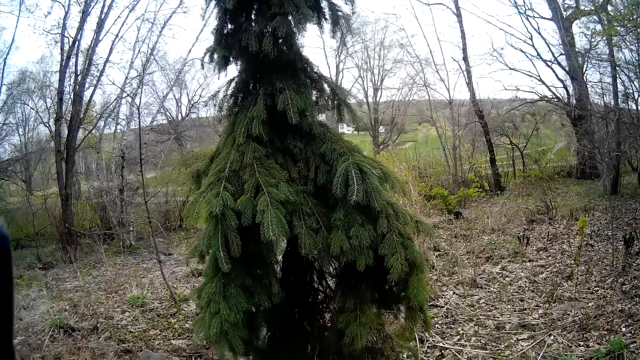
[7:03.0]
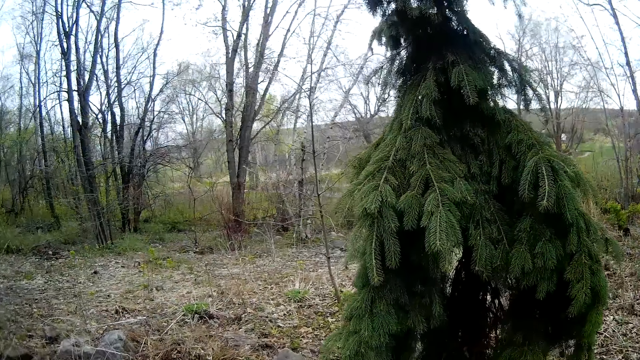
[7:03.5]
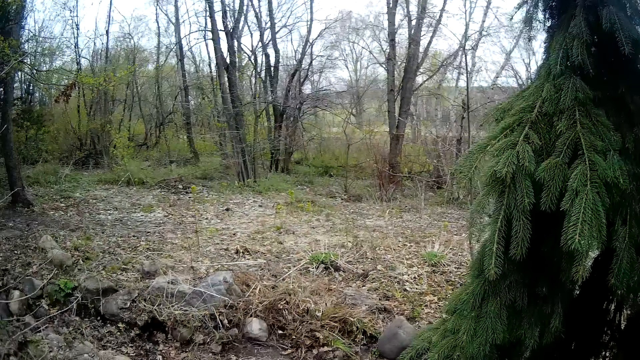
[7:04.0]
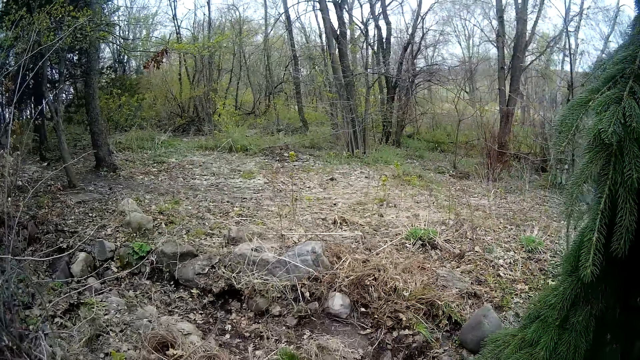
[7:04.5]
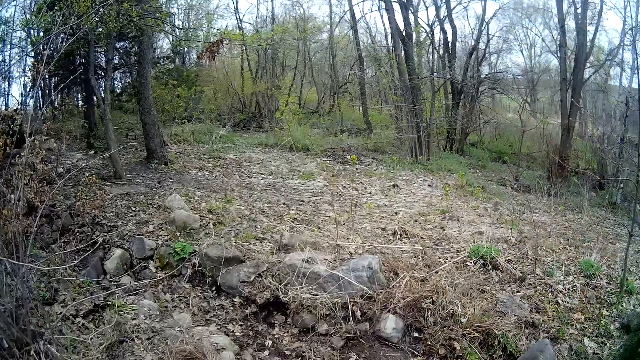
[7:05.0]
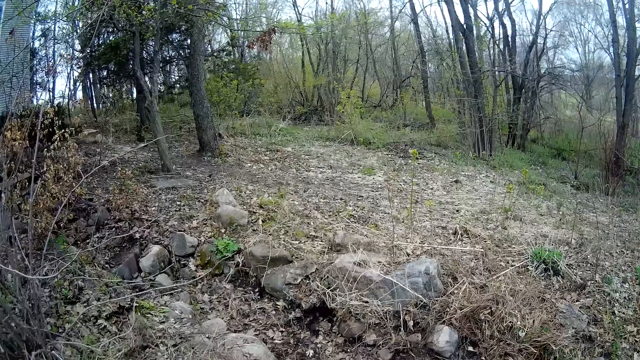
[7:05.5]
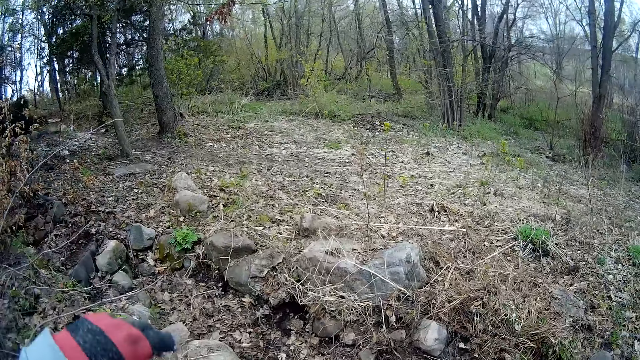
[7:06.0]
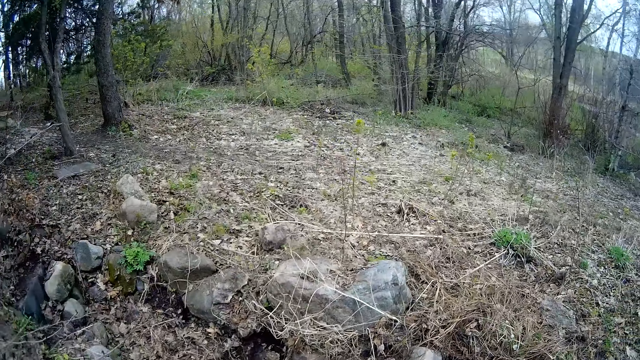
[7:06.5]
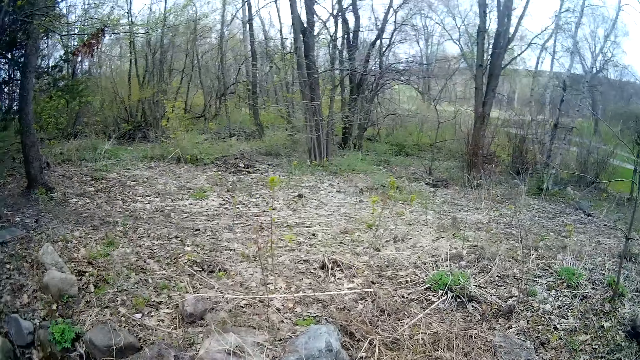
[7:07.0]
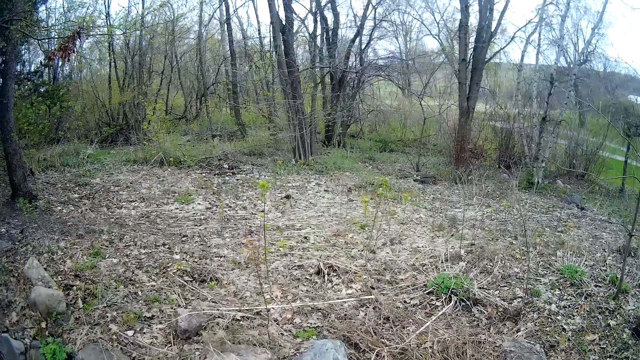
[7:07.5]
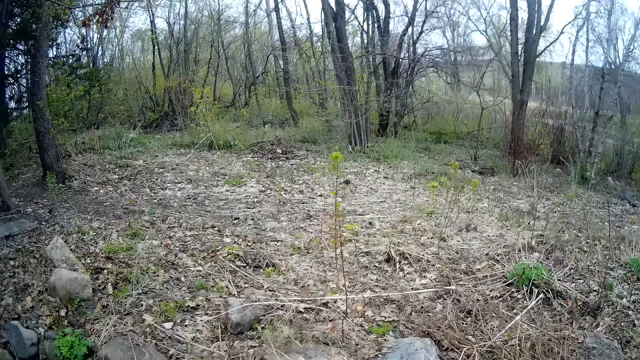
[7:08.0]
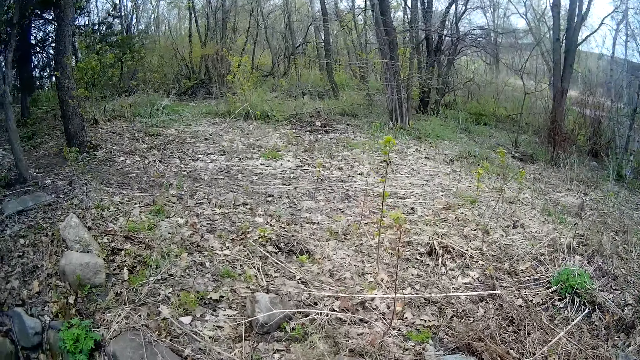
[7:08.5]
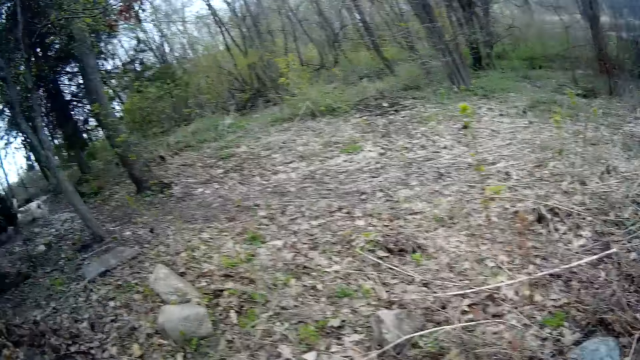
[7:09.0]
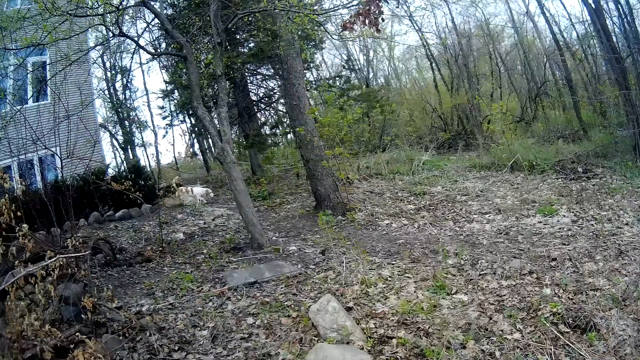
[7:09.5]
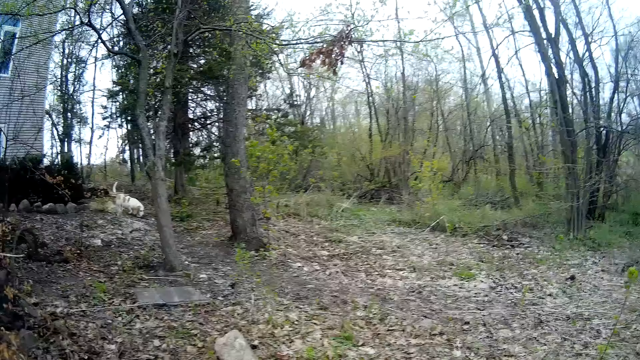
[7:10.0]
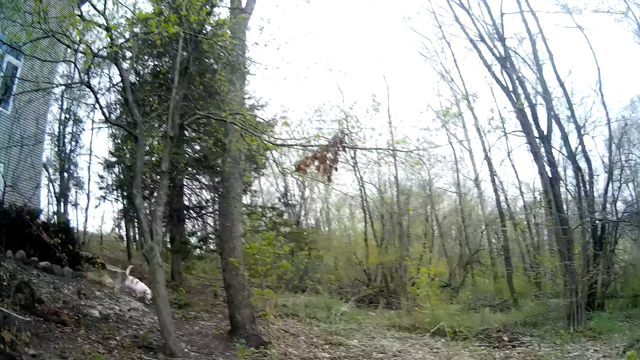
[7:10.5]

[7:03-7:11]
The camera wearer touches her face with her left hand. She drops her left hand from her face.

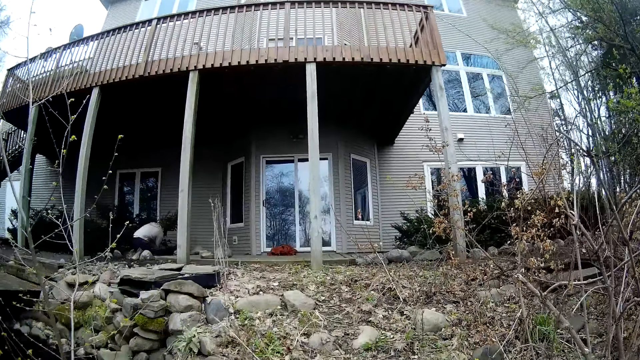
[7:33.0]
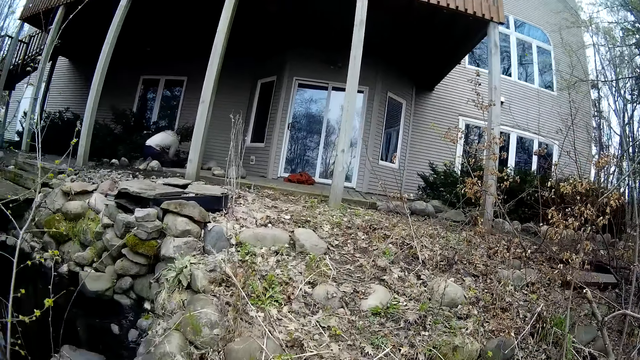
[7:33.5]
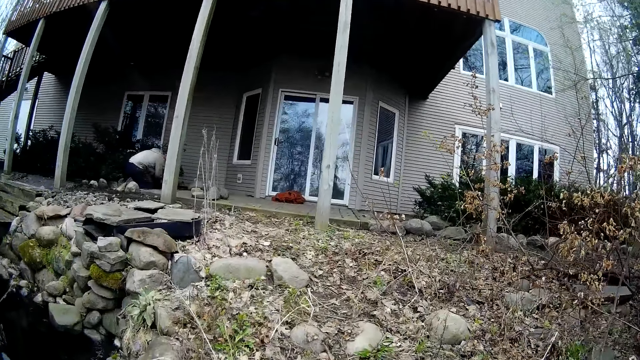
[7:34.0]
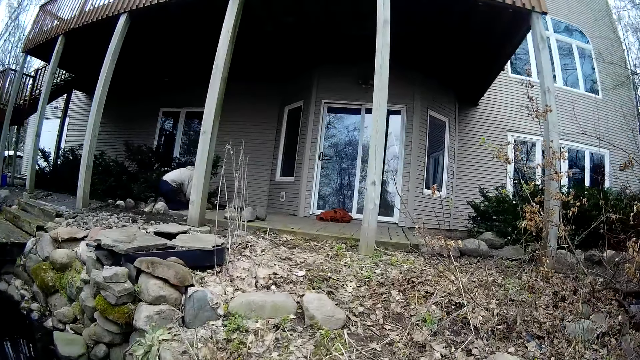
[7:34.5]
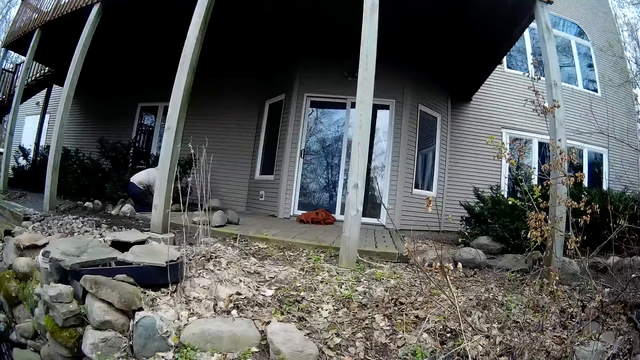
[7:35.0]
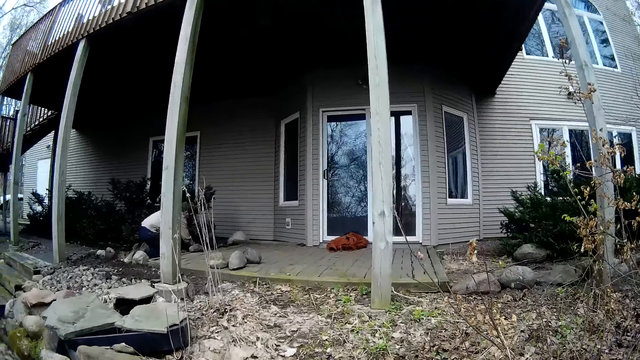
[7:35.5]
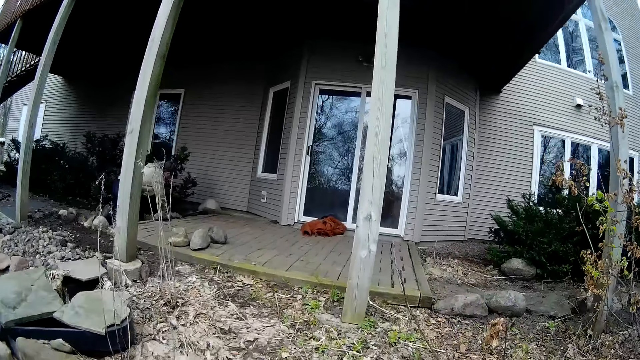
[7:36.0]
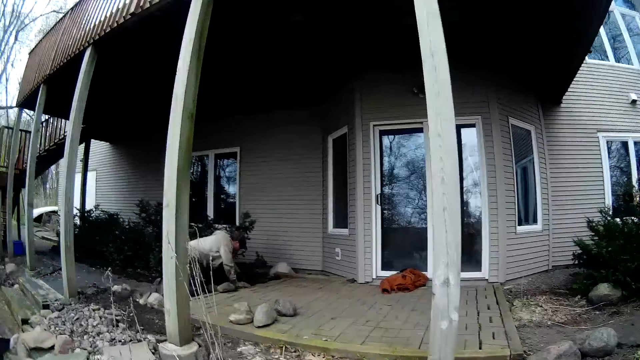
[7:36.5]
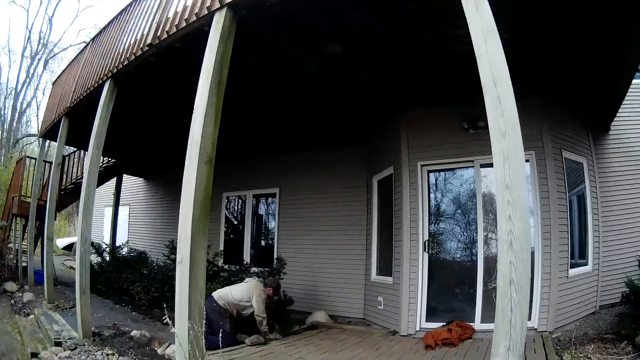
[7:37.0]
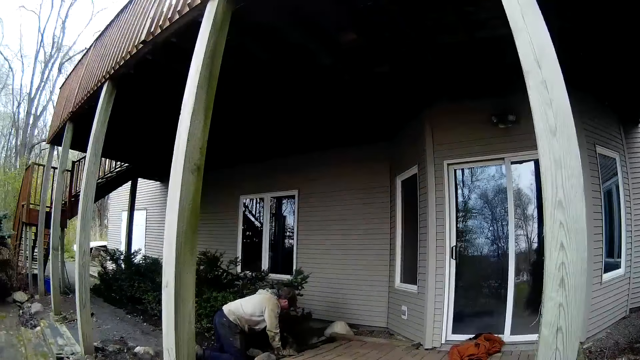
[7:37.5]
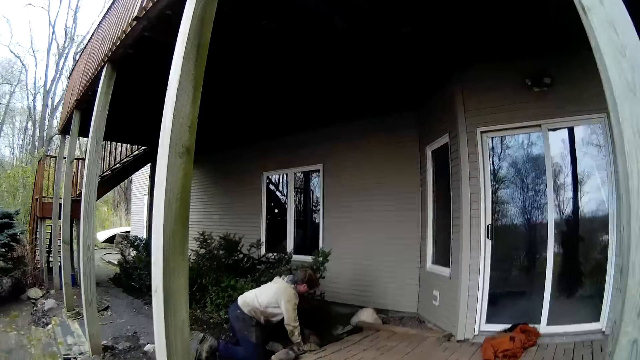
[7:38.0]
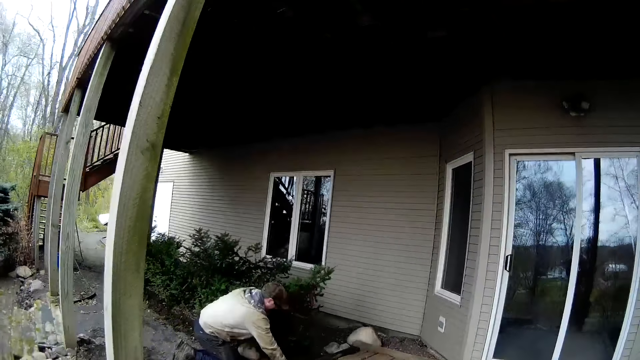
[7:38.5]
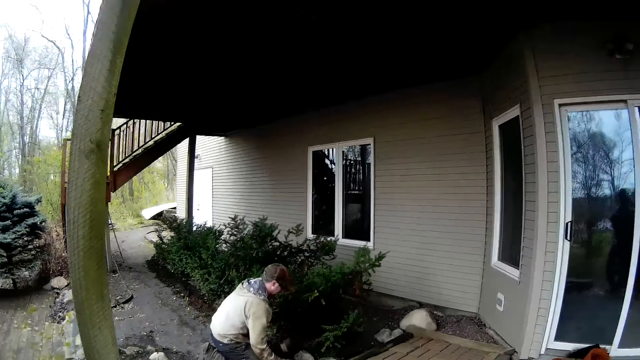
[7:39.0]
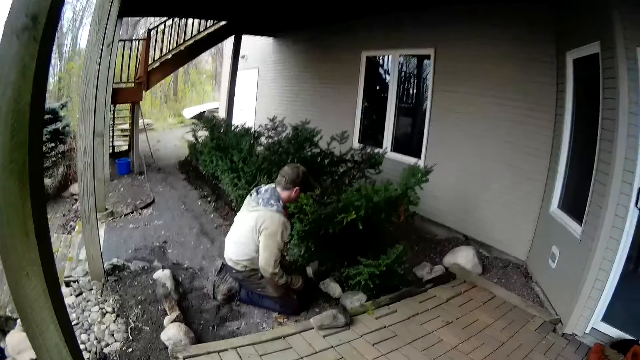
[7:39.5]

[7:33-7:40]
The camera wearer walks towards the apartment. The man weeds the flowers in front of the apartment with his left hand.

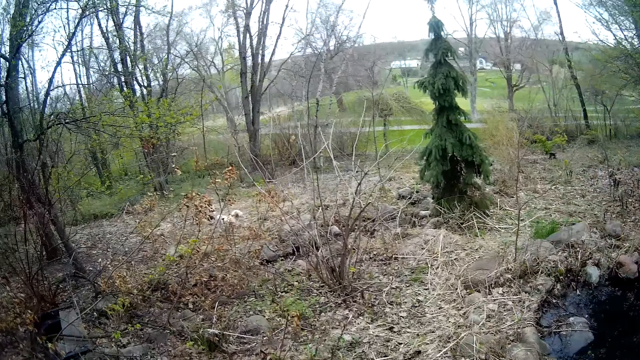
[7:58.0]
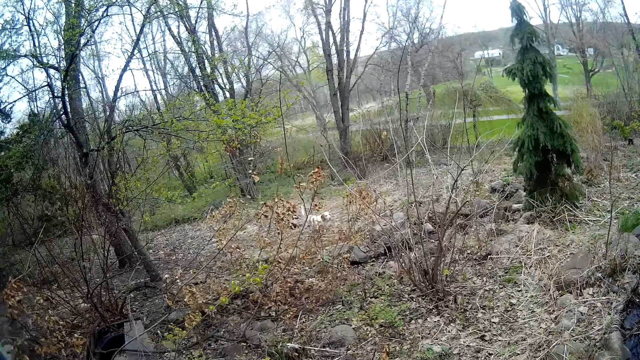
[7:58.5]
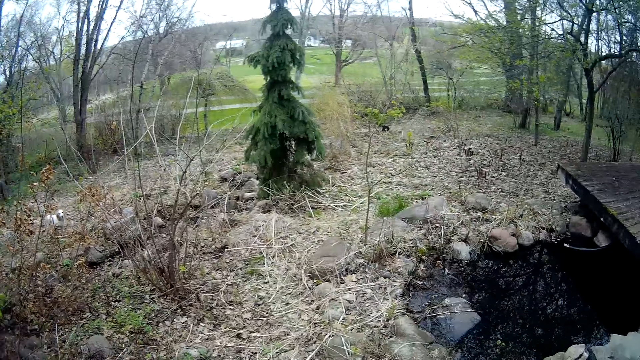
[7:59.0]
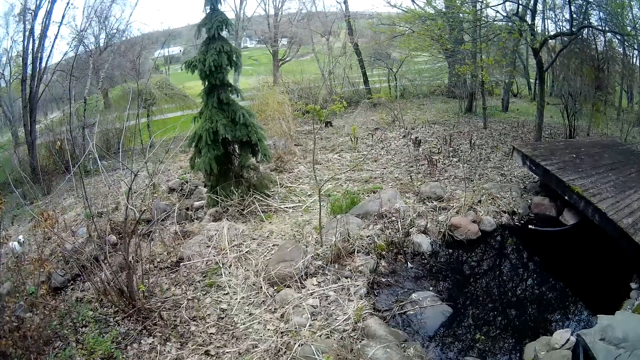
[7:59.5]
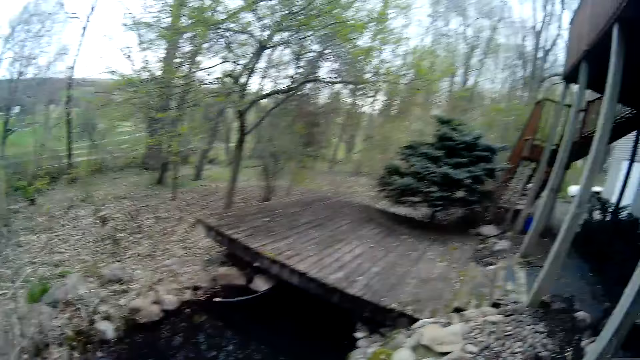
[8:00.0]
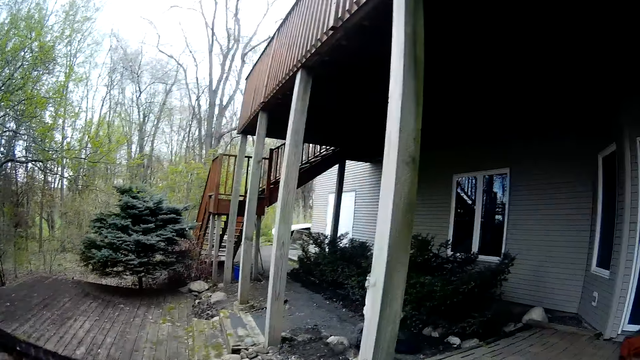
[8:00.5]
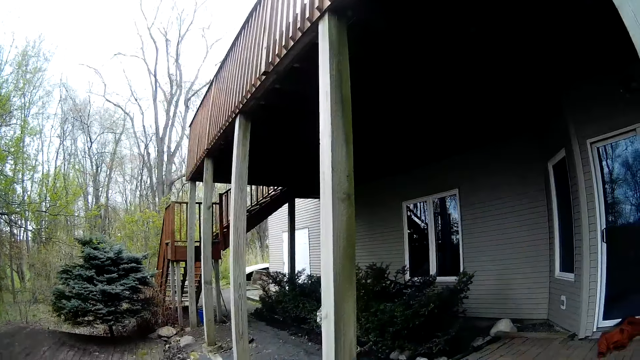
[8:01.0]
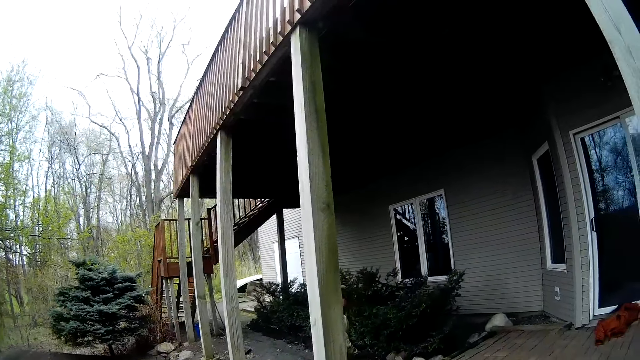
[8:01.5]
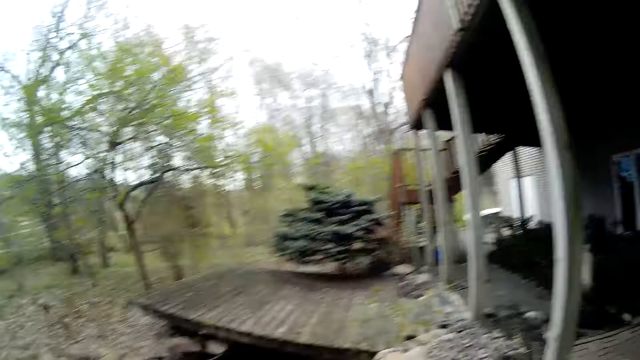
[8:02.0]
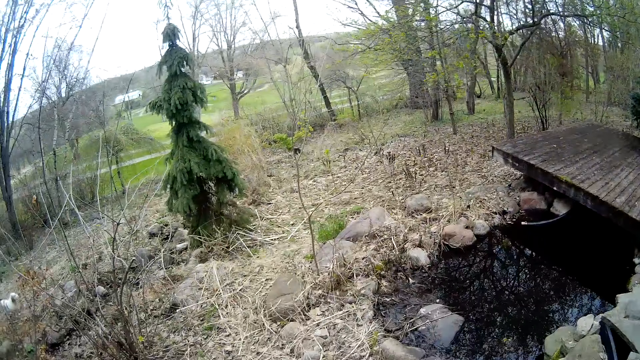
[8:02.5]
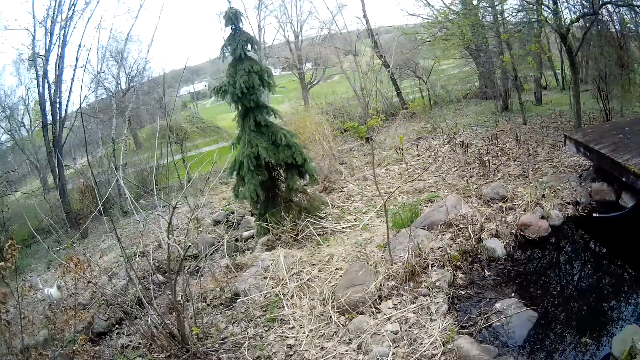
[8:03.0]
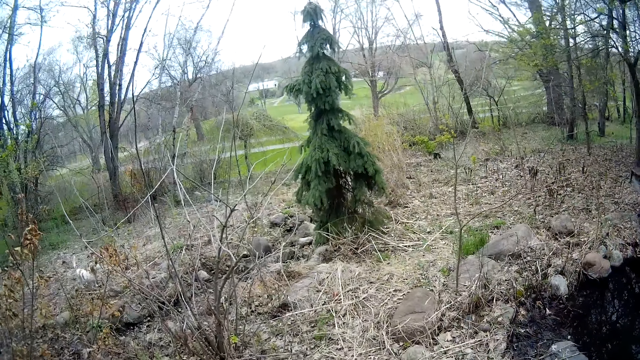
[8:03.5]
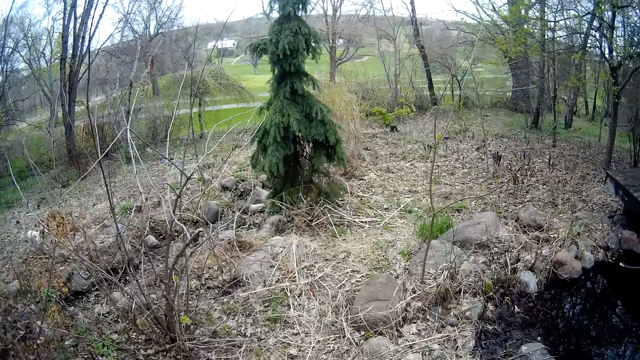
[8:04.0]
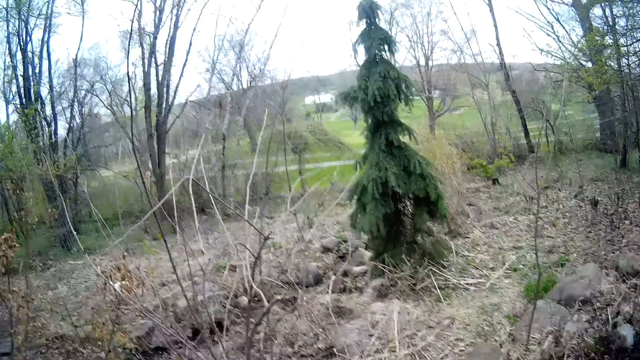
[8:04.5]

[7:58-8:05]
The camera wearer walks to the garden.
